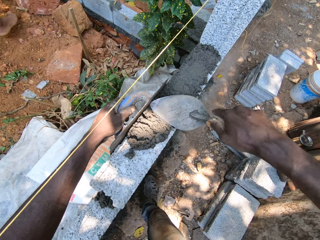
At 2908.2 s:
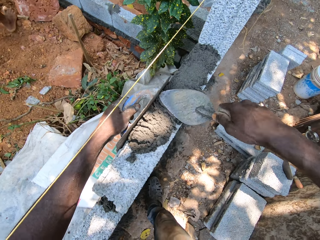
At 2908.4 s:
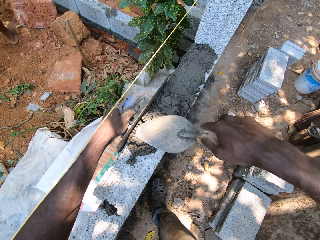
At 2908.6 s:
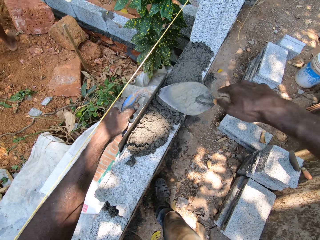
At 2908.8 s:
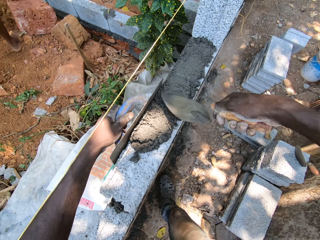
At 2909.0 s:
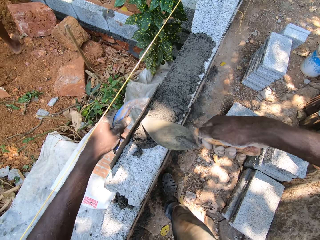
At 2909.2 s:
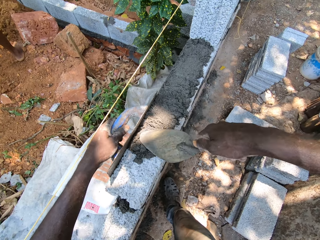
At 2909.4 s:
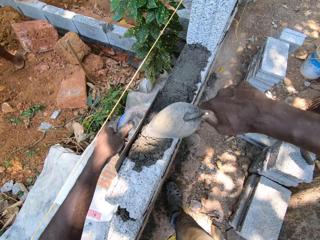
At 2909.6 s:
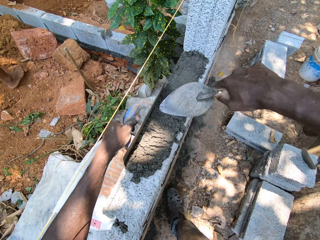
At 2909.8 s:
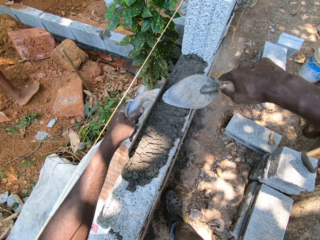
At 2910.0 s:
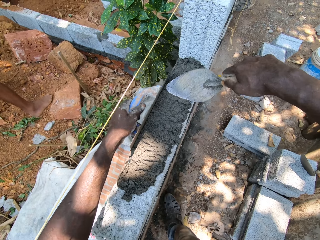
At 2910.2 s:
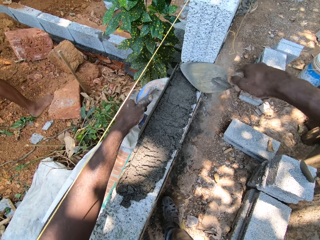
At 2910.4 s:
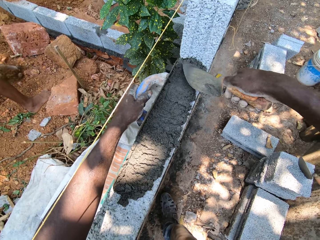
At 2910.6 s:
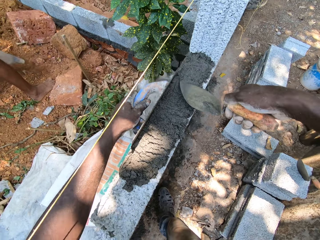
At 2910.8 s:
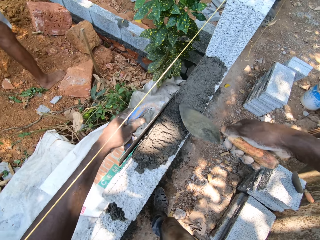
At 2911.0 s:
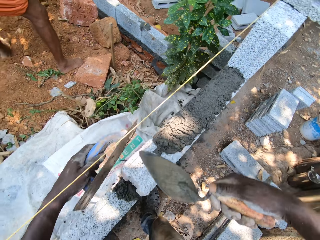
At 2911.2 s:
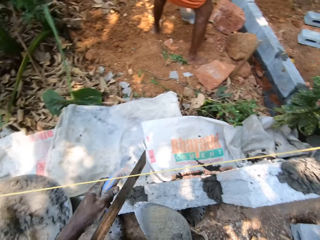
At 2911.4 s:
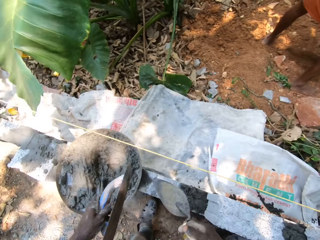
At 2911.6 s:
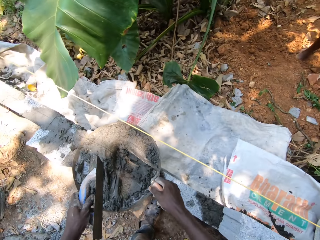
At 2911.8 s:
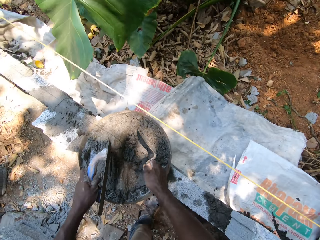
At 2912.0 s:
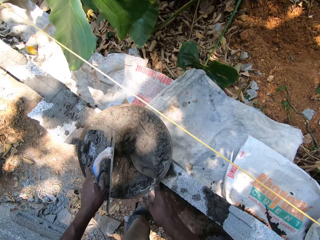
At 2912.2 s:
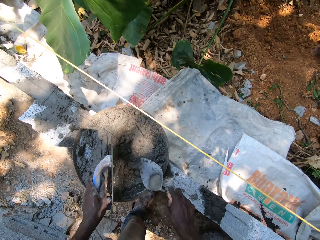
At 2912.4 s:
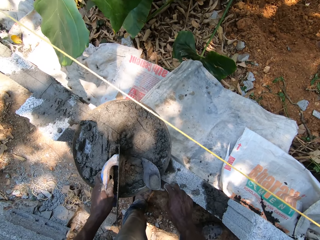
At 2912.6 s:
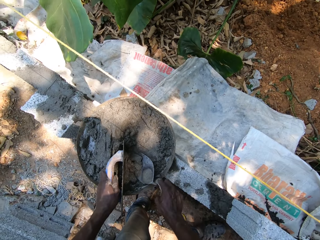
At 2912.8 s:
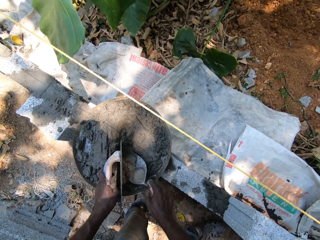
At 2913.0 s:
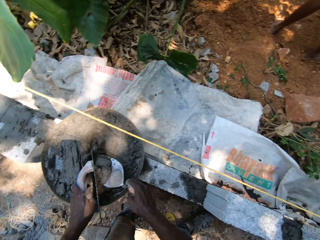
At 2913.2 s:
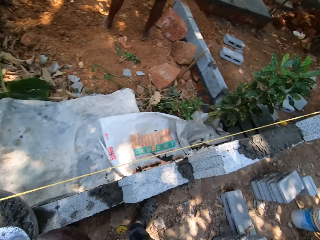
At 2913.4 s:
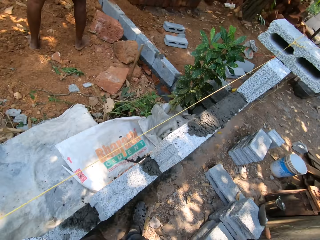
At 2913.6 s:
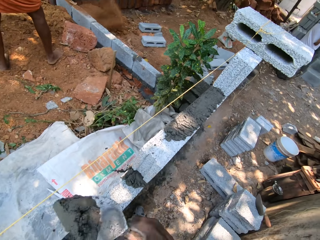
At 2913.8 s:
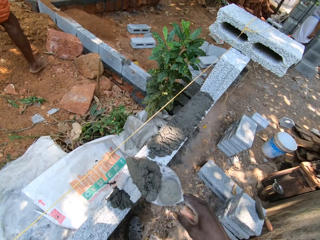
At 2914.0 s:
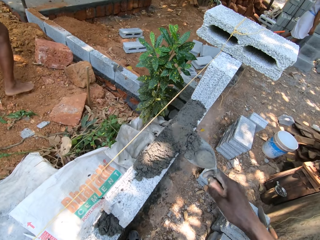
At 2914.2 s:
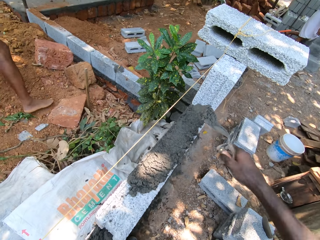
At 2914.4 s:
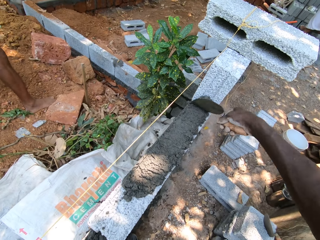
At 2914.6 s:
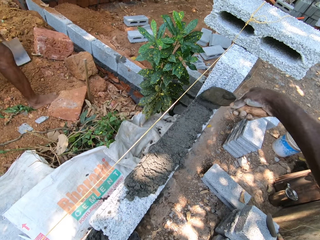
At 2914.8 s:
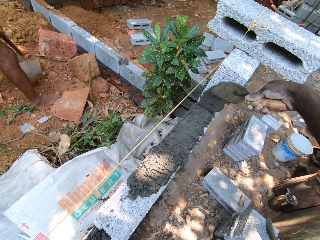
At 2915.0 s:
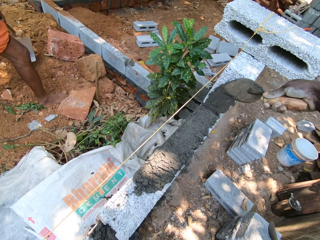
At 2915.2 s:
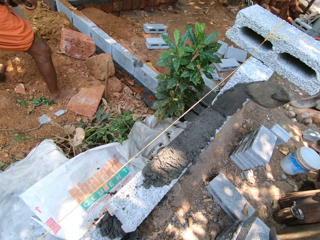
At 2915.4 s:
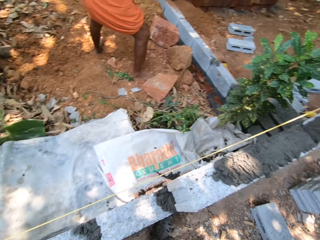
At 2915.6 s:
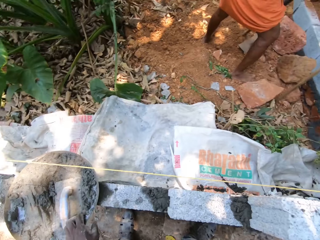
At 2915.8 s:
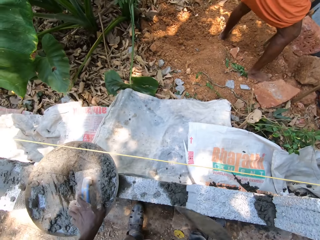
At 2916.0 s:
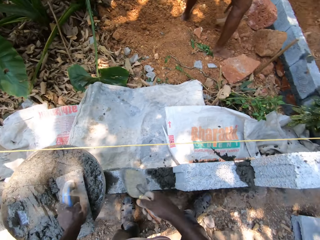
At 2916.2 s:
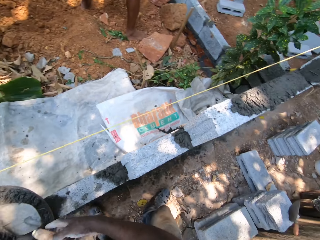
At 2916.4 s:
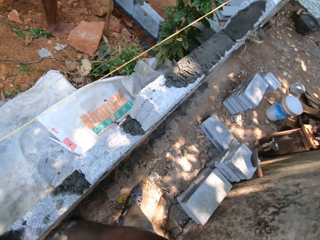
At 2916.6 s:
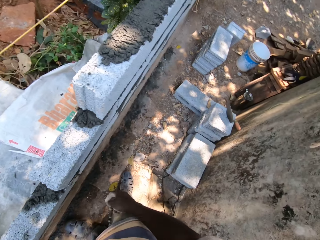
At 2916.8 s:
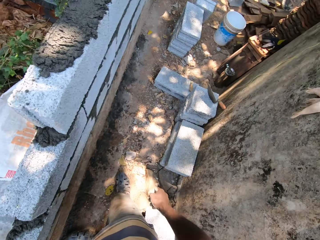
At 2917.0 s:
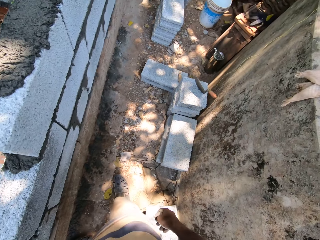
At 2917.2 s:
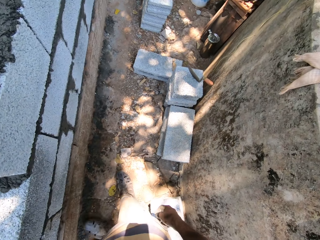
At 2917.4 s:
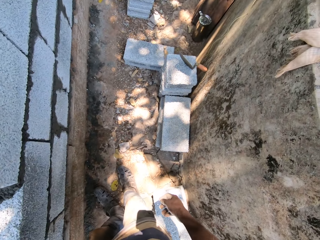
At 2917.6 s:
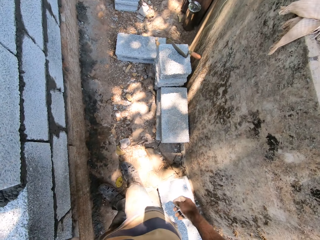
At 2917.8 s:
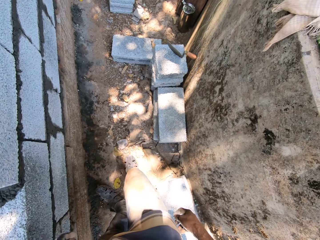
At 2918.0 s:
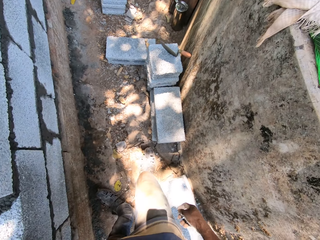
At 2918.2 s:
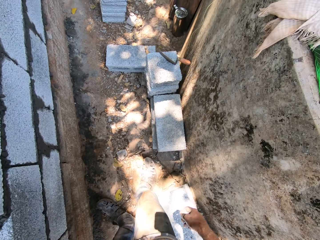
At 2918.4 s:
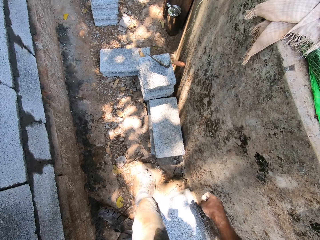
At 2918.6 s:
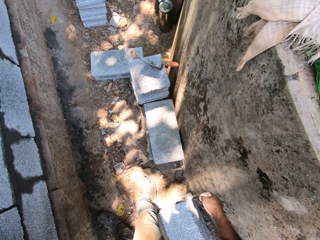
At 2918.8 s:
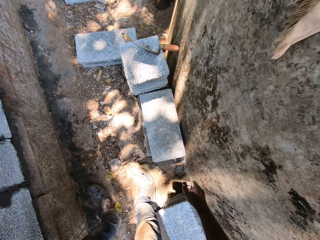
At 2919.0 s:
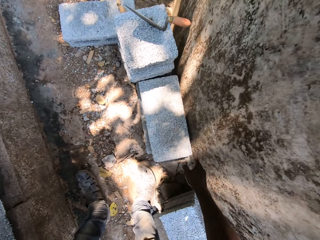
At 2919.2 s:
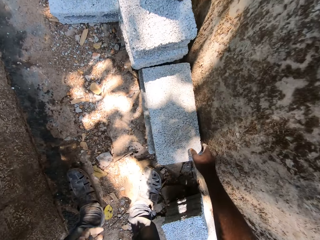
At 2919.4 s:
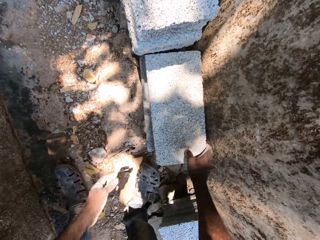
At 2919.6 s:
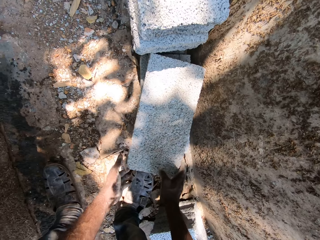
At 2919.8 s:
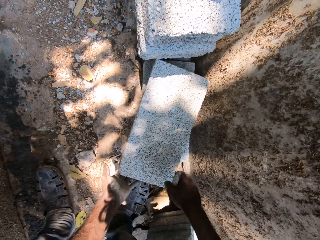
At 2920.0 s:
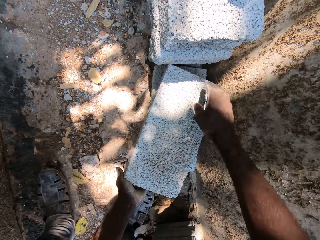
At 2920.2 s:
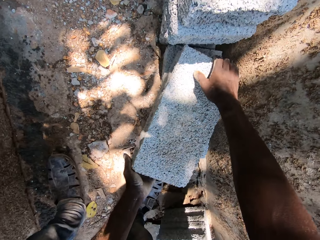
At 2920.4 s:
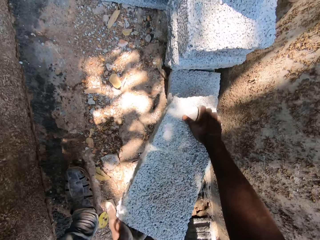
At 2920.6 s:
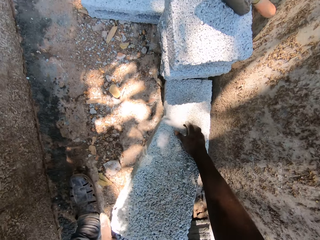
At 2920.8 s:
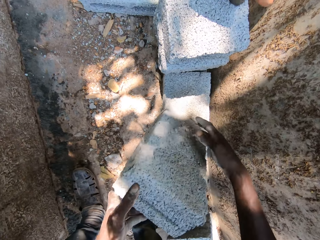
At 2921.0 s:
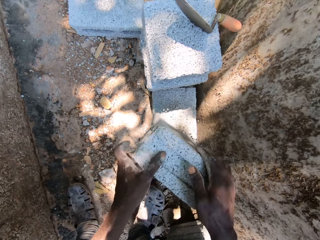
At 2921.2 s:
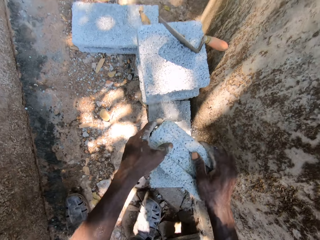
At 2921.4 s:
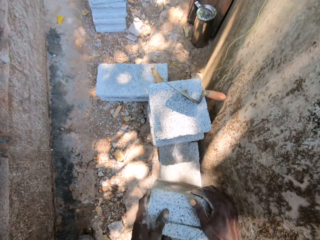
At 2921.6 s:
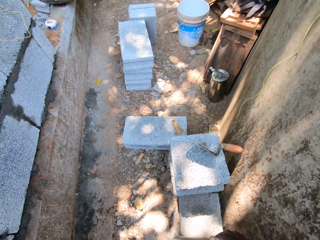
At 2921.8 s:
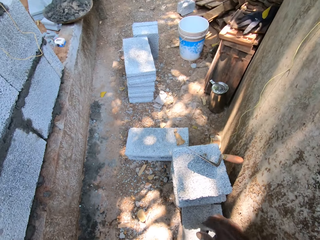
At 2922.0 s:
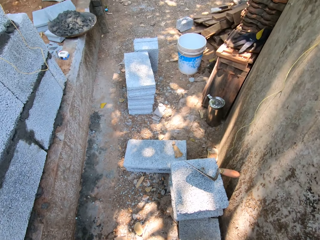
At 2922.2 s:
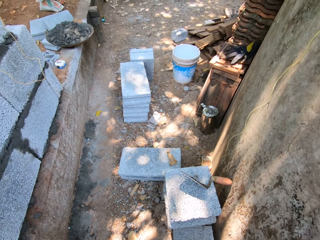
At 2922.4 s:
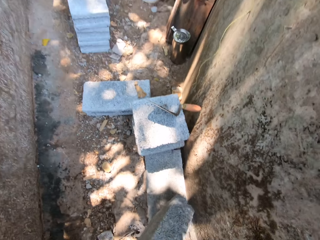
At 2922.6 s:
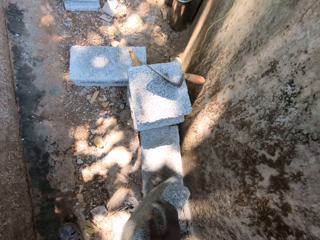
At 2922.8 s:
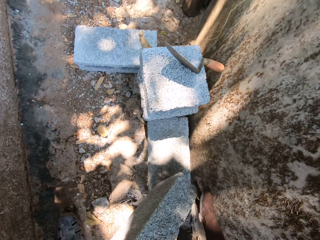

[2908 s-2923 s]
The camera wearer smoothens mortar on the block with the hand trowel in his right hand. He scoops mortar from the head pan with the hand trowel in his right hand. He puts mortar on the block with the hand trowel. He smoothens mortar on the block with the hand trowel in his right hand. He drops the hand trowel in the head pan with his right hand. He lifts a block with his hands.

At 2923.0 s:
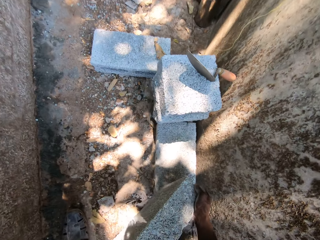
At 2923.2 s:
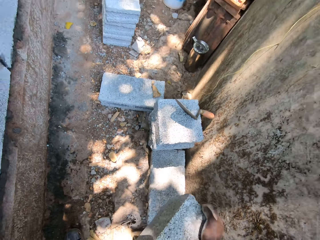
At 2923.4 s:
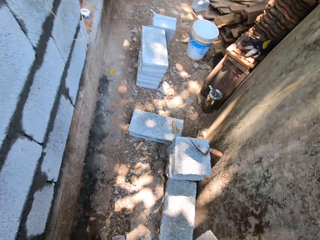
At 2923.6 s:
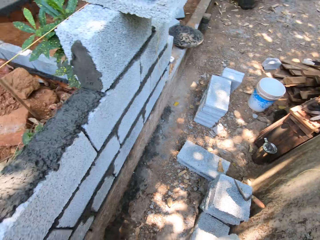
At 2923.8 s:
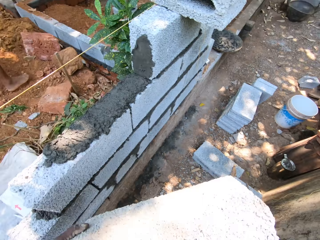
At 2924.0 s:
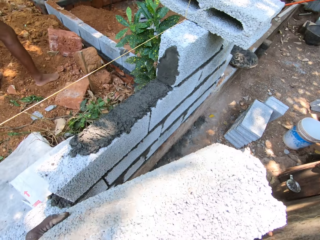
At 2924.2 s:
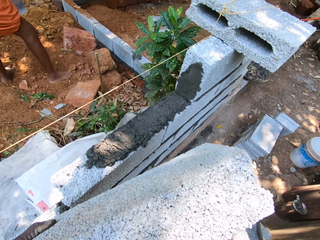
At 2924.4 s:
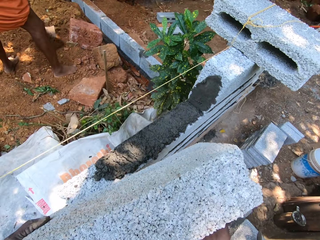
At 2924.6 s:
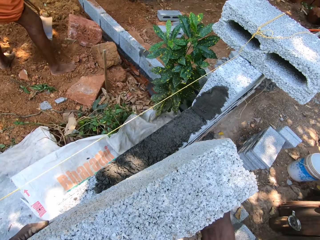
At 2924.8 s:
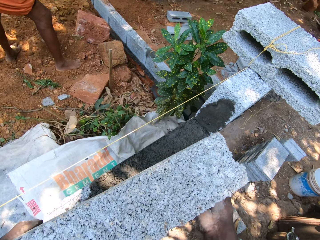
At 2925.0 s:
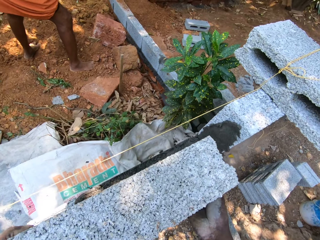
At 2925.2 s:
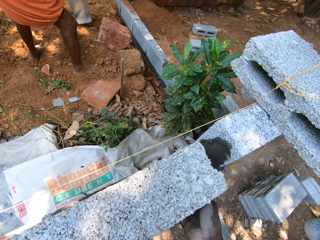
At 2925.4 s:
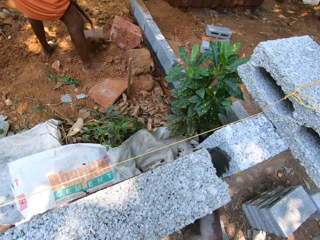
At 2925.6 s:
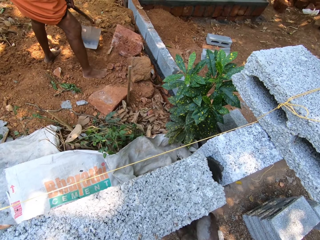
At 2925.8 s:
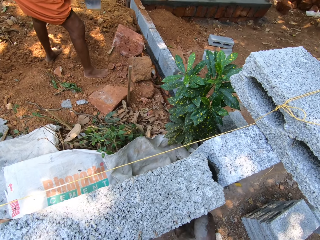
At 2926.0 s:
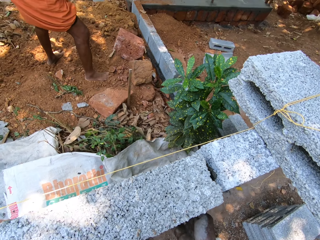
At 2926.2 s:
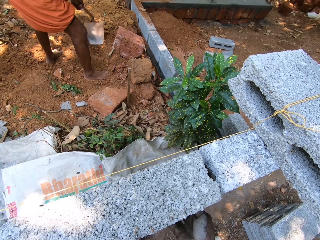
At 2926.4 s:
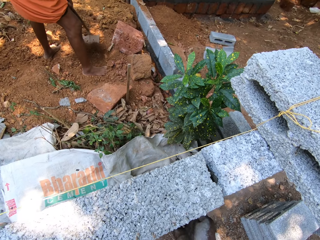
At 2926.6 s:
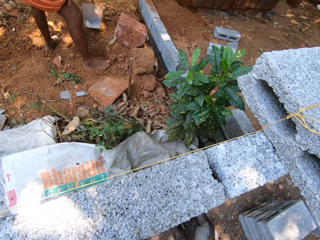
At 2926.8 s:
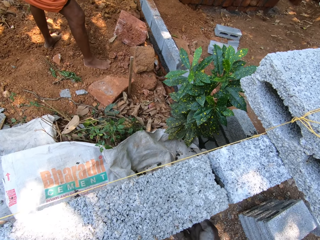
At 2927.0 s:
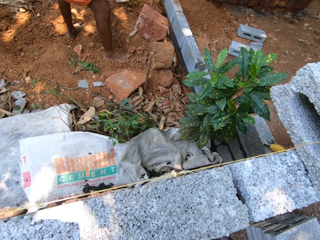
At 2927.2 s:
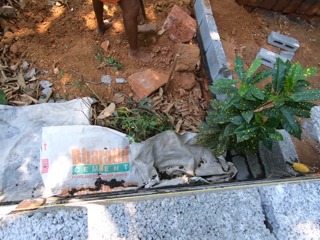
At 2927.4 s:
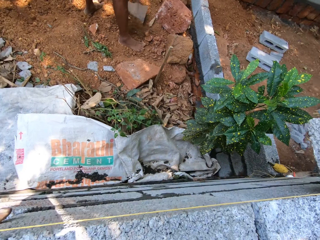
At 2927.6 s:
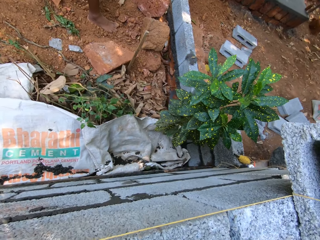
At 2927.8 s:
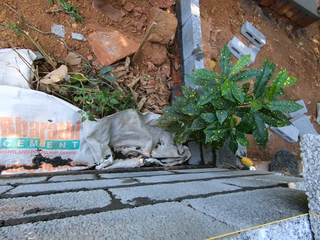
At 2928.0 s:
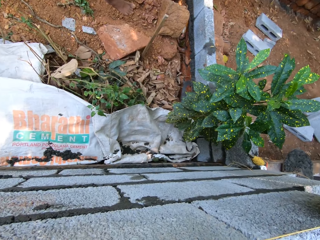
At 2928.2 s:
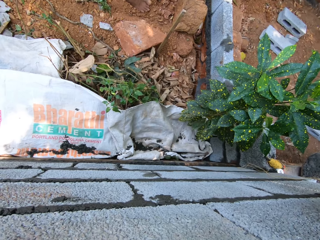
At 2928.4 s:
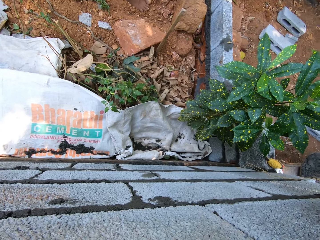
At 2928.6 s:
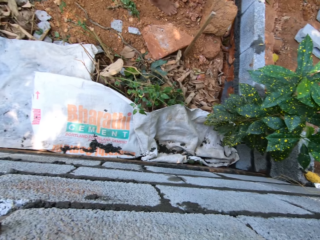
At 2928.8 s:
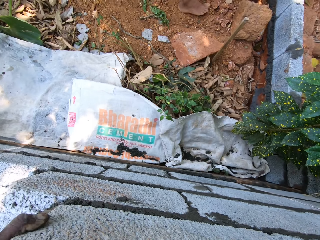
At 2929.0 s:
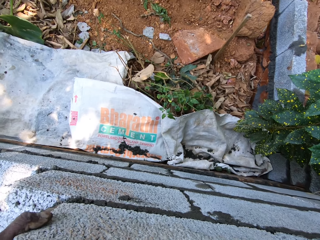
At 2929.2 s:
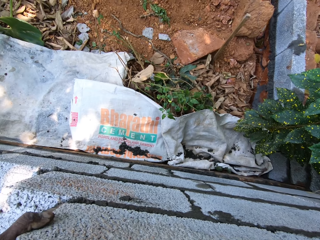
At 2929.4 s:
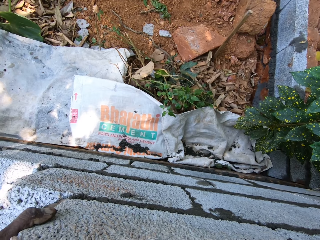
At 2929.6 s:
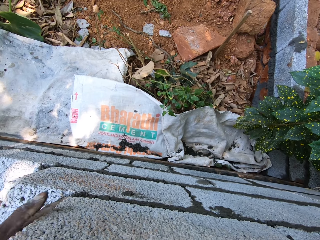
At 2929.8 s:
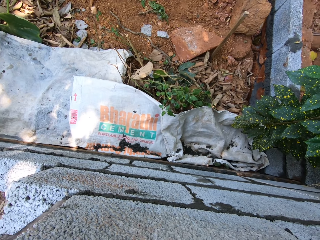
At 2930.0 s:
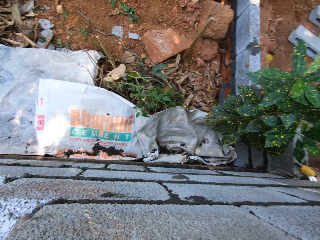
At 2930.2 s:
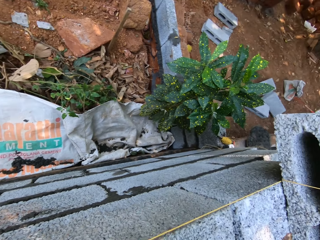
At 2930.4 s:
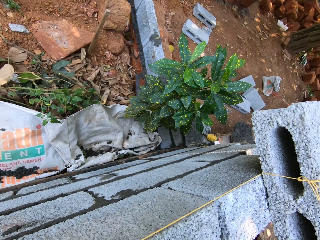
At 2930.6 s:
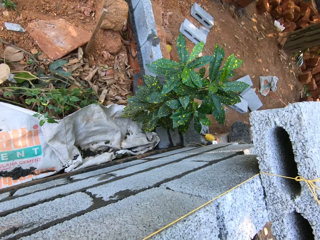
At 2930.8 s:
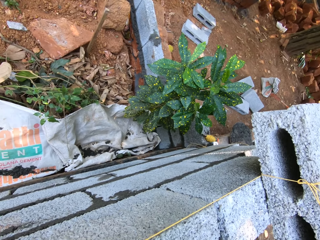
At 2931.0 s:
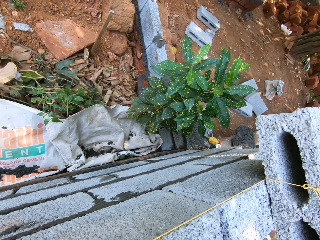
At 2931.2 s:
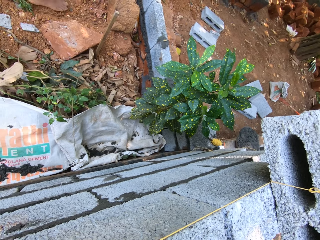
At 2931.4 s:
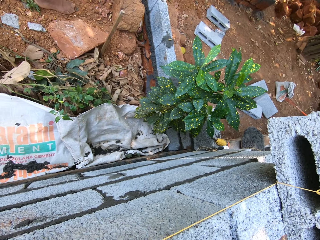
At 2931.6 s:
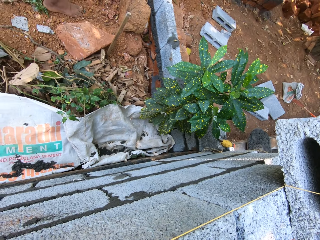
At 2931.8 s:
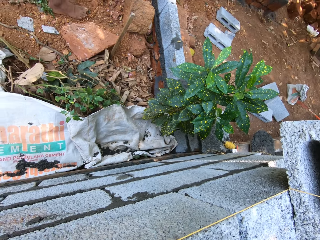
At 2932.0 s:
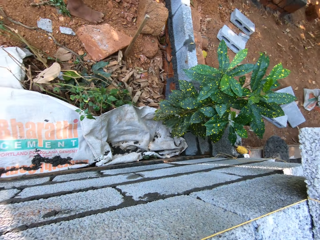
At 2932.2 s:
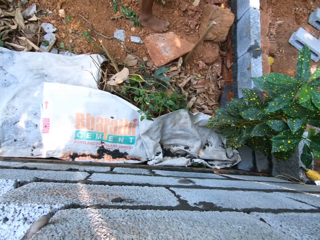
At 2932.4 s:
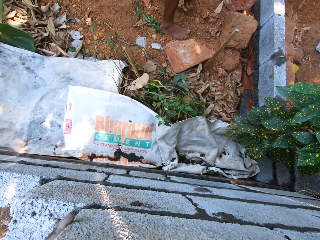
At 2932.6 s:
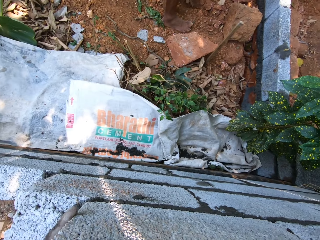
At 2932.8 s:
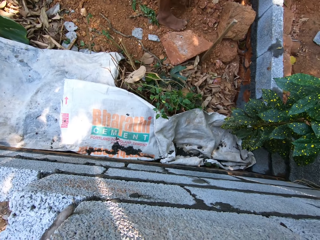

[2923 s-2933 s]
The camera wearer arranges the block on another block with his hands. He sets the block well.
